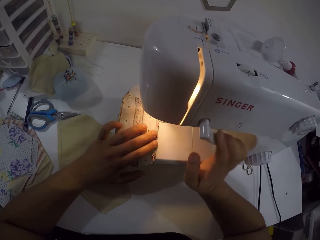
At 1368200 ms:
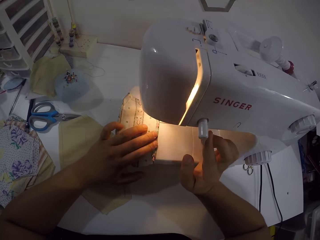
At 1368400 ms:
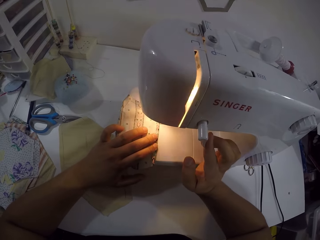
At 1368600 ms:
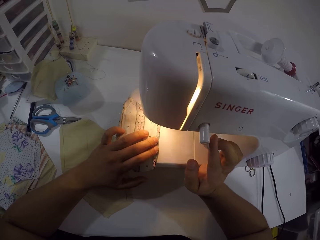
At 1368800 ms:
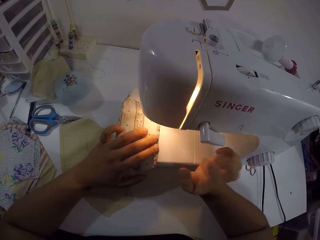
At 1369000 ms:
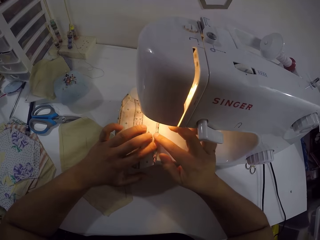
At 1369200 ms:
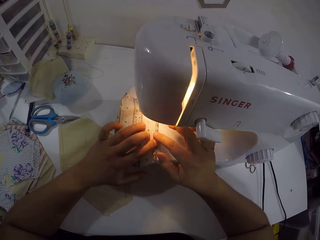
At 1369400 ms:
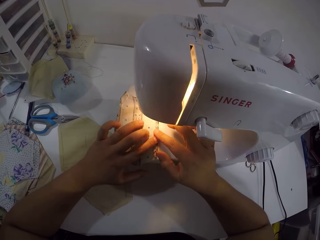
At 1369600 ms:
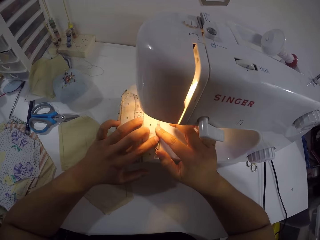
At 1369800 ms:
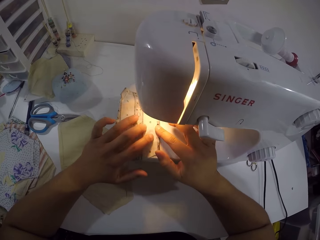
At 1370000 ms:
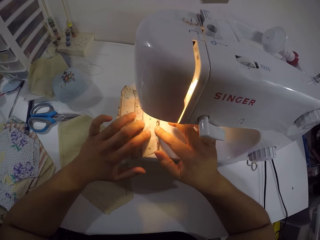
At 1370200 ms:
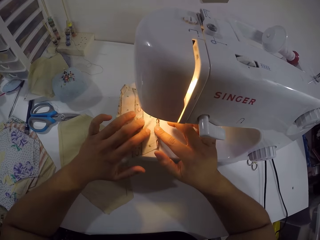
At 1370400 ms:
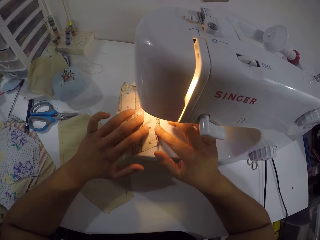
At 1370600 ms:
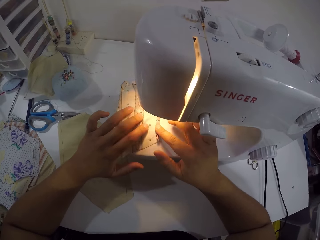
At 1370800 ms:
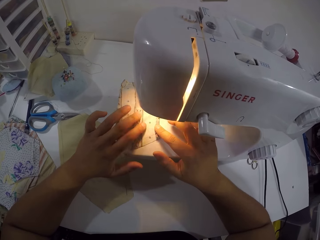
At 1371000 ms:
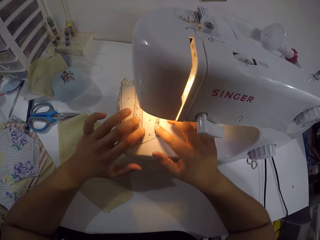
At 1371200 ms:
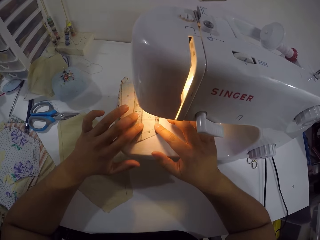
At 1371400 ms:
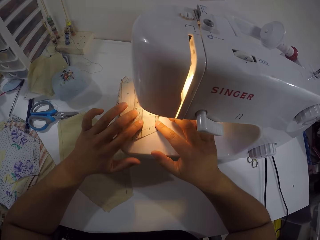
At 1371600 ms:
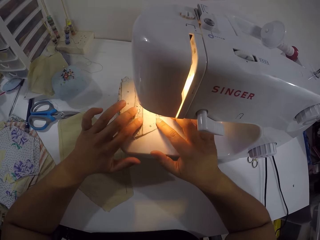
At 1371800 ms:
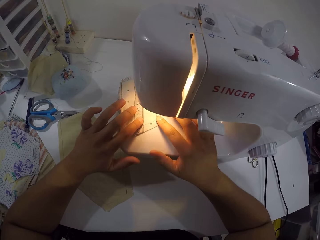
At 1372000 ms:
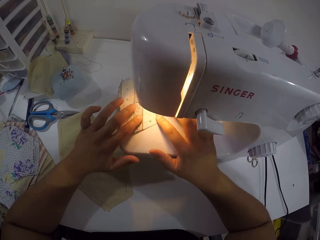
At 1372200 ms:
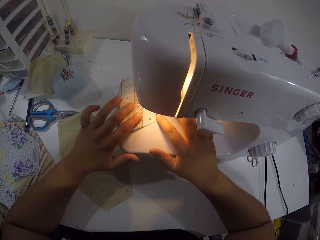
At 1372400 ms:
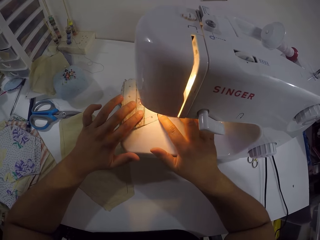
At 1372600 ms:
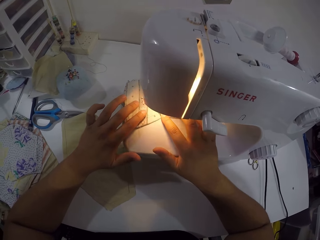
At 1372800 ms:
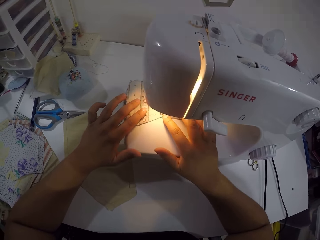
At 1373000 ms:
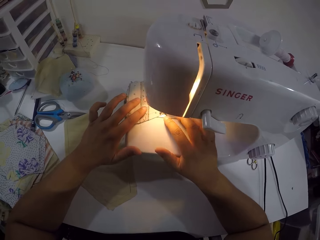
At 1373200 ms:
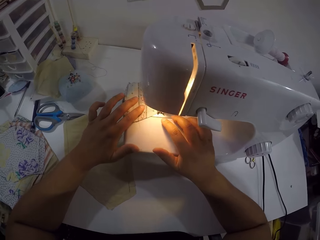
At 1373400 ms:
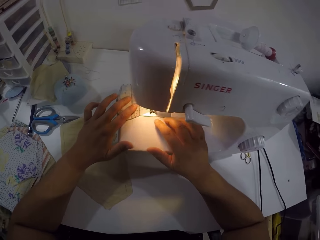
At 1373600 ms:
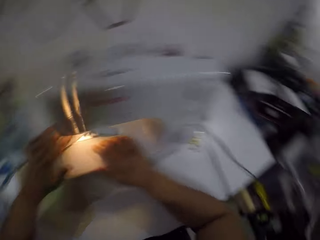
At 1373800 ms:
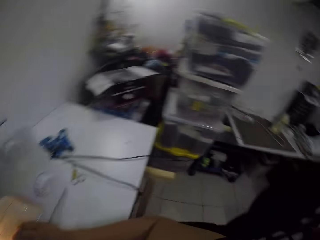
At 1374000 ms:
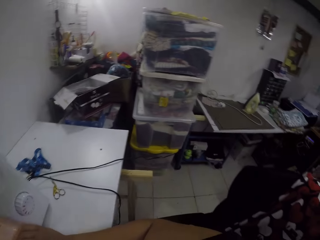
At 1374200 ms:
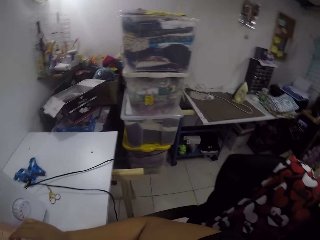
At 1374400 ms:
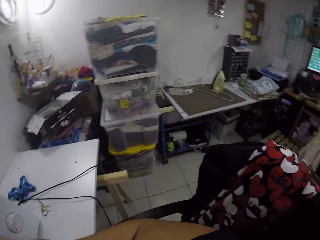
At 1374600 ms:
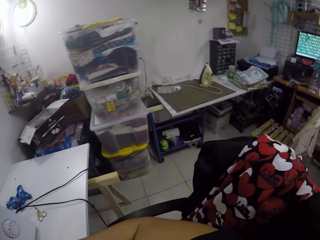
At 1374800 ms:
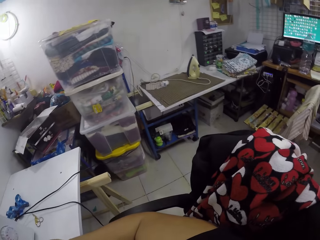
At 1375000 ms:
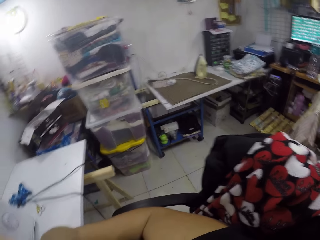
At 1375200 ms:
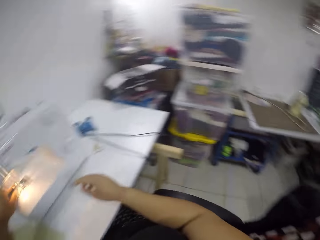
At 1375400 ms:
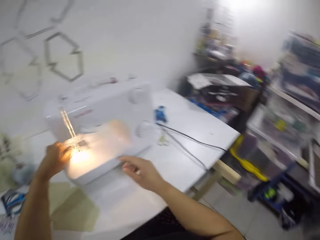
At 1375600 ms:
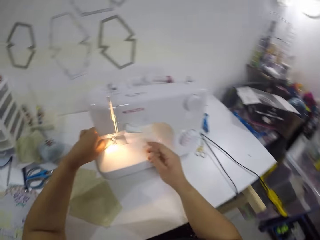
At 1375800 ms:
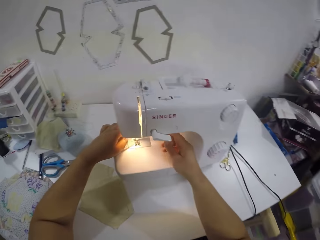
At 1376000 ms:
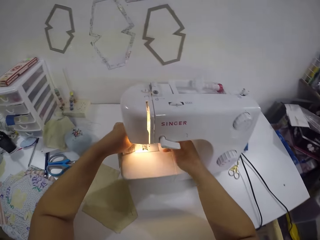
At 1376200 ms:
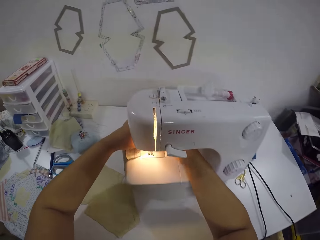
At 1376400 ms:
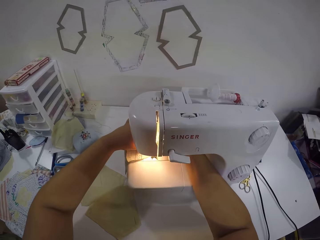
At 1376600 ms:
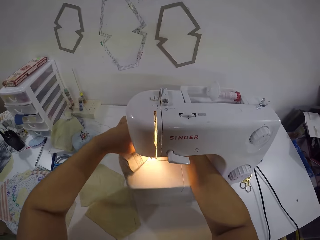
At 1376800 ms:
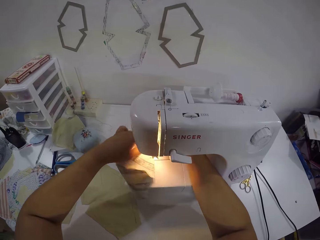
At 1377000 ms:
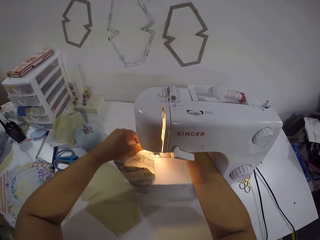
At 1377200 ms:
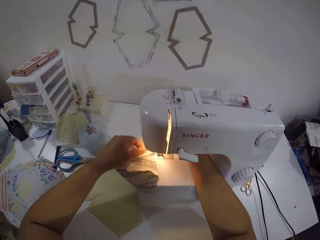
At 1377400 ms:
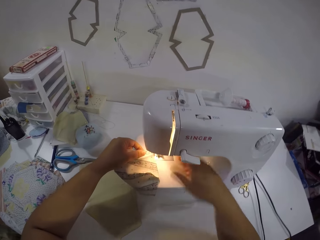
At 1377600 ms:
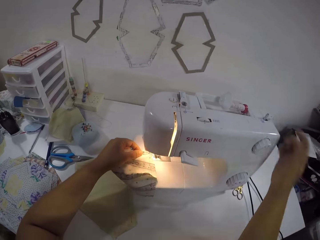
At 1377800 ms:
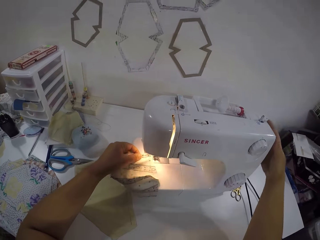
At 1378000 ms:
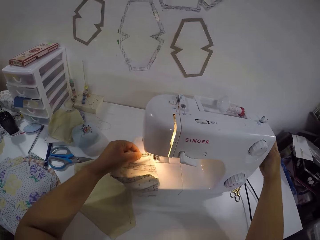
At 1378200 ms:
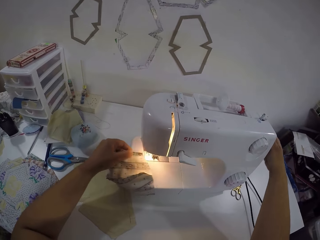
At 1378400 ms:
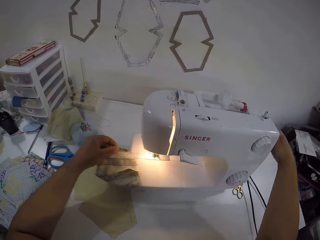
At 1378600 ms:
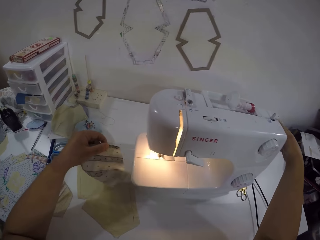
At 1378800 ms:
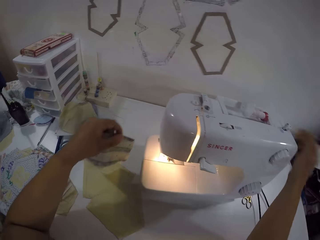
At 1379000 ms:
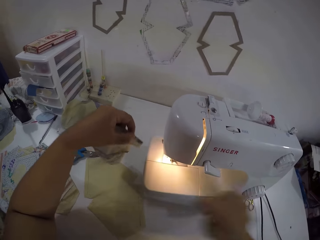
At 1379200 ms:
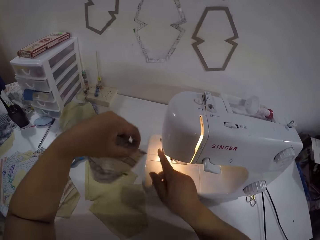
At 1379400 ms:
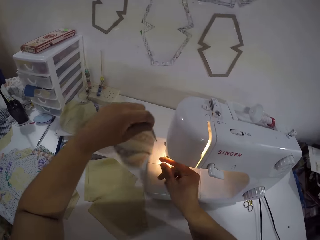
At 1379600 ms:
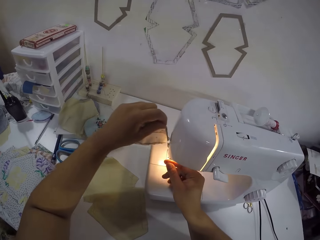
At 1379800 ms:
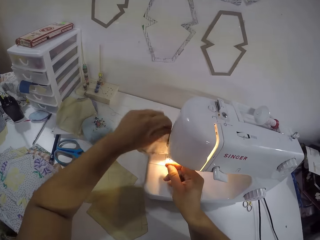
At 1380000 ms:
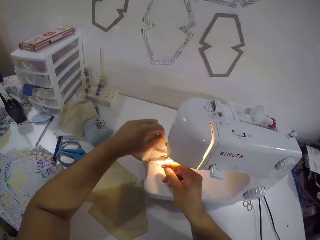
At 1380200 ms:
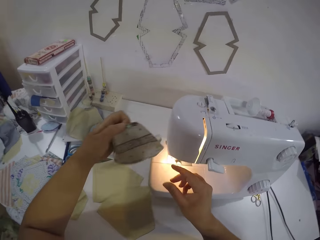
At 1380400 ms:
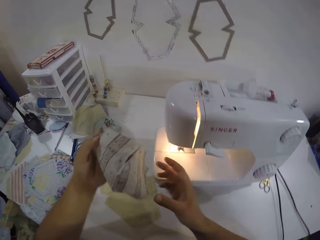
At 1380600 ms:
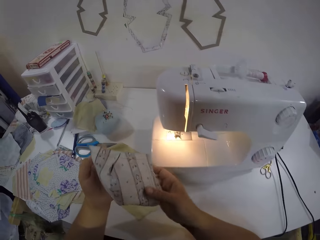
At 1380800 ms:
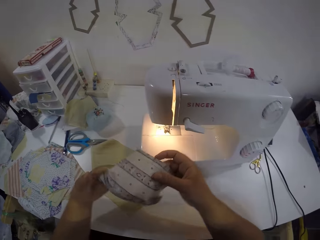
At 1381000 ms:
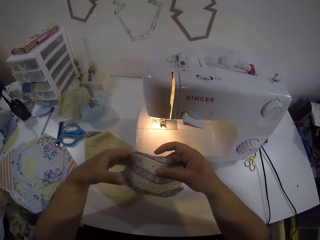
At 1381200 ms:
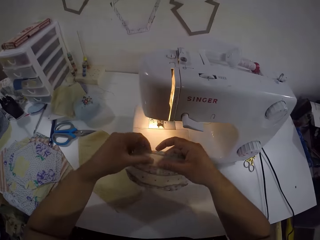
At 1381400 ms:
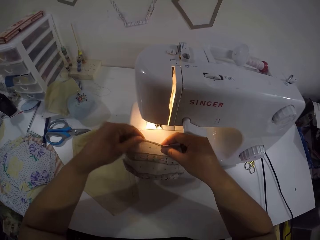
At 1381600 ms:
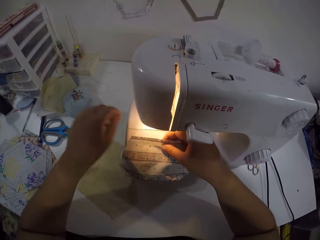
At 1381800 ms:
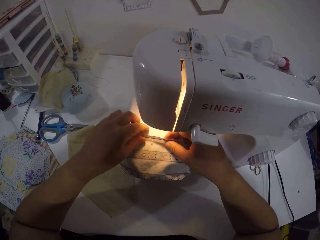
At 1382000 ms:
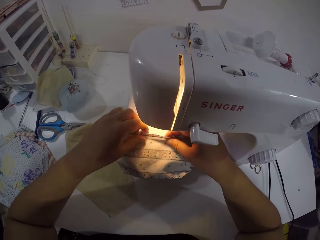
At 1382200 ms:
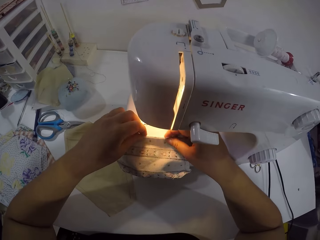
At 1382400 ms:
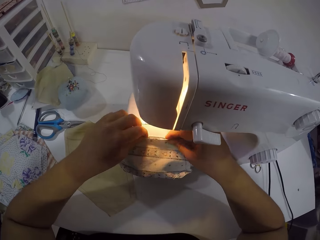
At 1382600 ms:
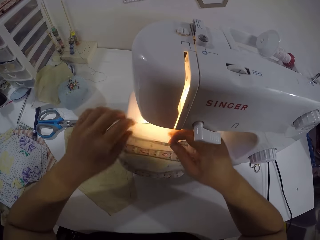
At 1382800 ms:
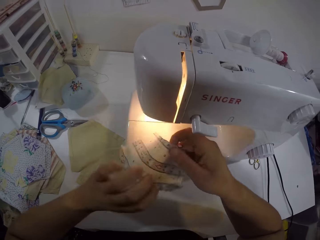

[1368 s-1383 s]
The camera wearer turns the reverse lever of the sewing machine with her right hand. She sews the fabric with the sewing machine with both hands. She looks around the room. She operates the presser lifter of the sewing machine with her right hand. She picks the piece of cloth. She drags the thread out of the sewing machine with her left hand. She holds the fabric with her left hand. She turns the pulley of the sewing machine with her right hand. She touches the sewing machine. She holds the thread with her right index finger. She cuts the thread attached to the fabric on the sewing machine with both hands. She looks at the piece of cloth. She places the fabric on the bed of the sewing machine with both hands.

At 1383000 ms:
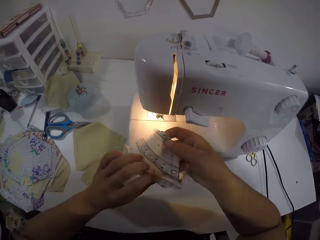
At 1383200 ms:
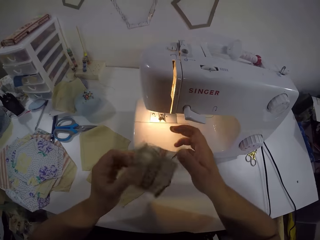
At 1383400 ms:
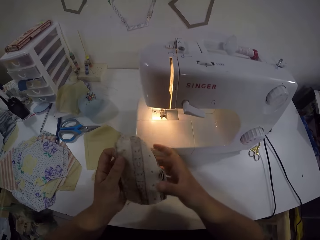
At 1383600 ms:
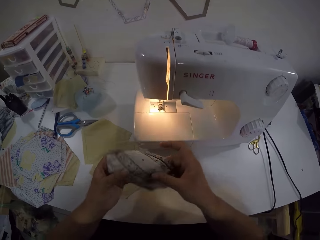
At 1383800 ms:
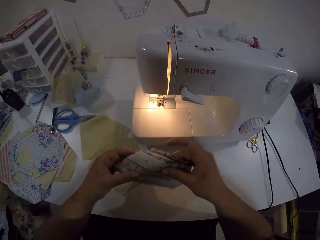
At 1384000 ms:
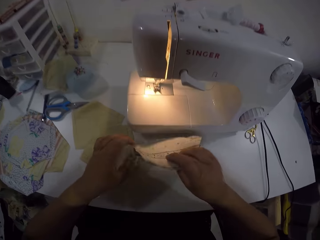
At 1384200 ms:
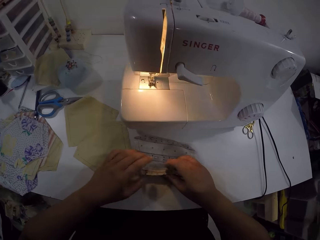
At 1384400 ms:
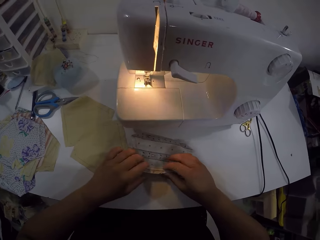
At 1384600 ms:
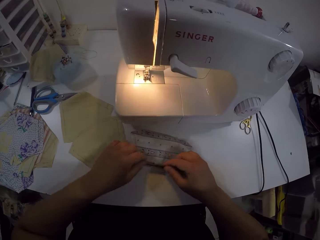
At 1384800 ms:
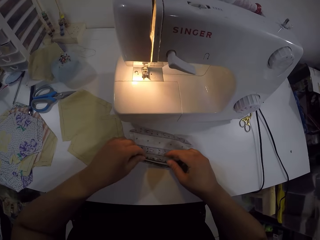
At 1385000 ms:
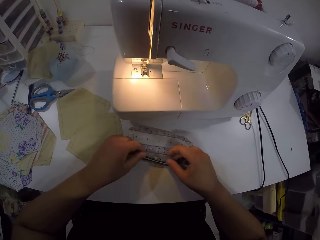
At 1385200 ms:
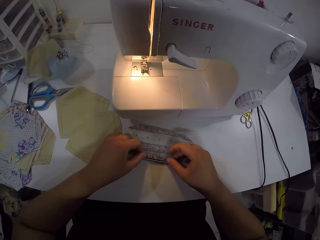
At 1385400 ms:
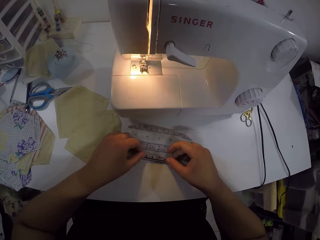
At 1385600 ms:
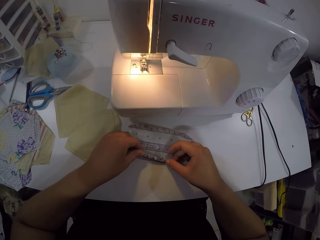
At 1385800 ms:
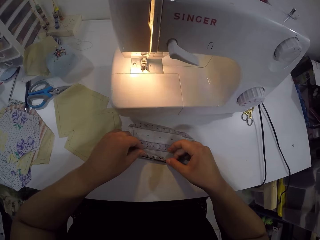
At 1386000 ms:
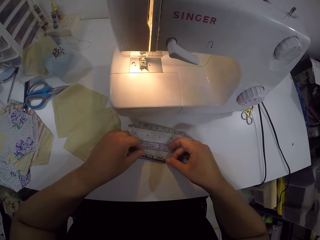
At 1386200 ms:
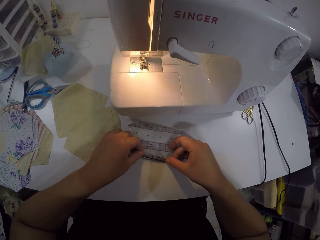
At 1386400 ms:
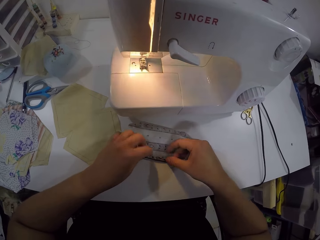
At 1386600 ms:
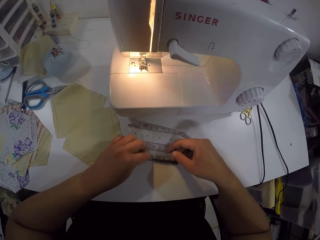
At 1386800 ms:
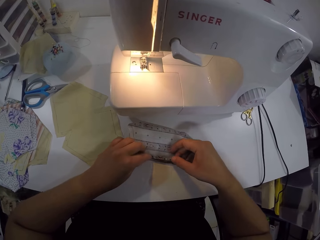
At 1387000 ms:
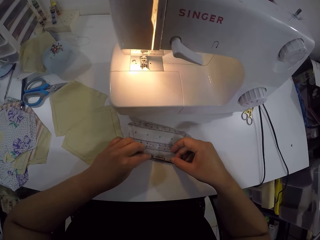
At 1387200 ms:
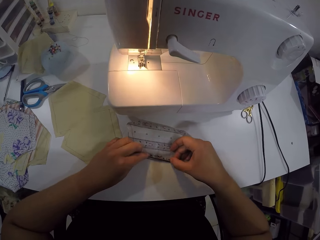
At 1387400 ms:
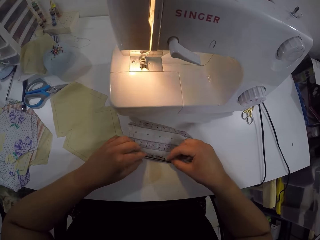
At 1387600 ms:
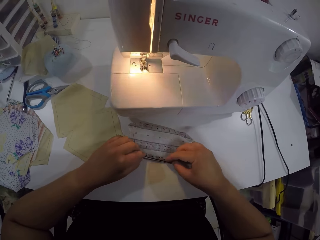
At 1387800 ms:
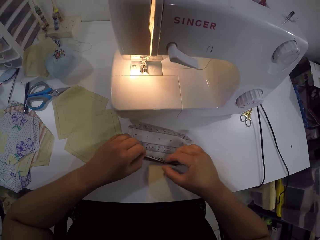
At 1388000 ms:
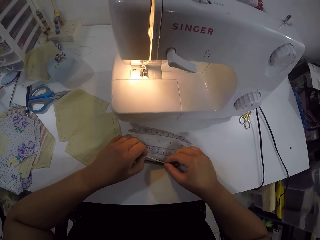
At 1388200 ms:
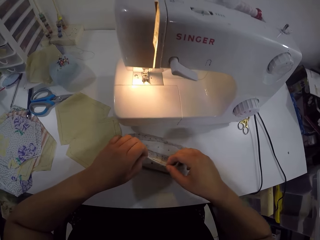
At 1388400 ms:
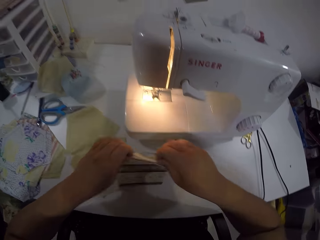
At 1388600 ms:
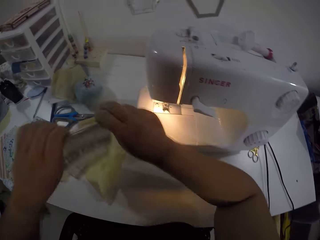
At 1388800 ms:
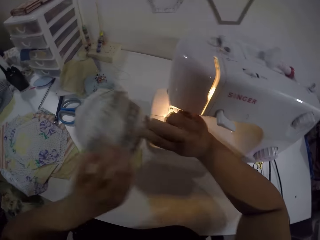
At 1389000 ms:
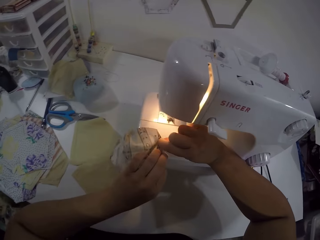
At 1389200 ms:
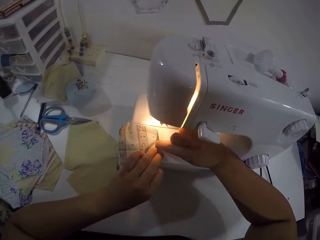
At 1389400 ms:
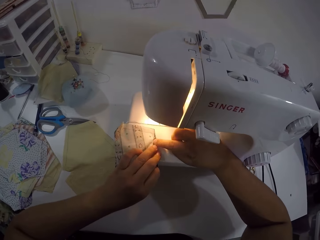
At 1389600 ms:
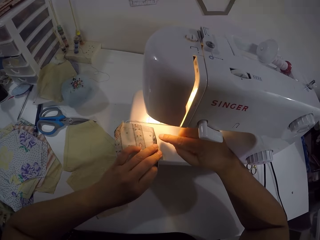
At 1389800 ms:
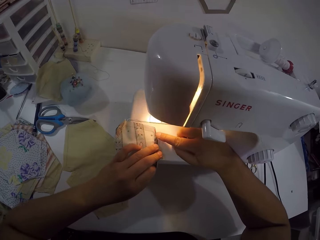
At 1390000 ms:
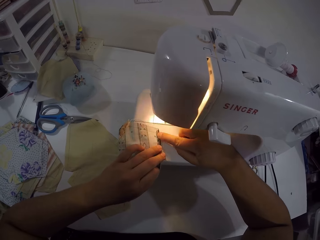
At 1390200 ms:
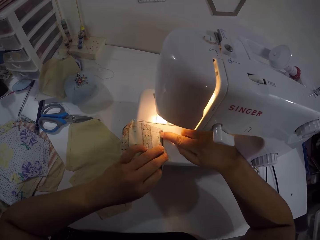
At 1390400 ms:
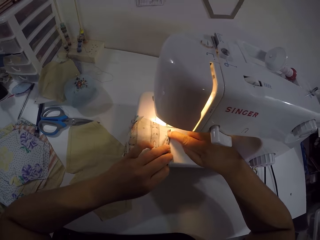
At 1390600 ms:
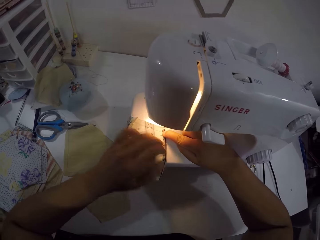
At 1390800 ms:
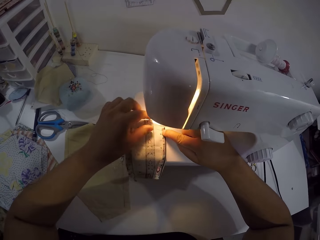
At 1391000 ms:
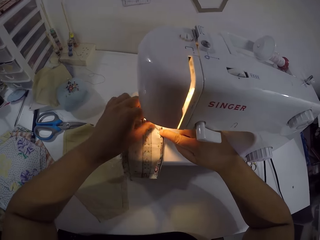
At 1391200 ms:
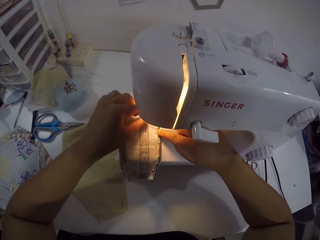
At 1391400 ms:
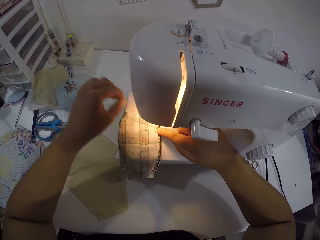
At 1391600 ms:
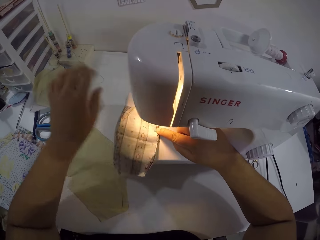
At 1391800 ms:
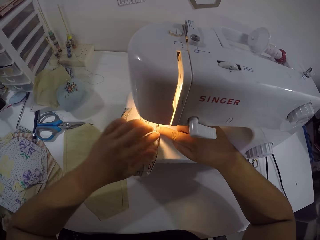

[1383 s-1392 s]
The camera wearer folds the piece of cloth. She picks up the fabric on the bed of the sewing machine with both hands. She puts the fabric on a table with both hands. She turns the piece of cloth. She folds one end of the fabric on the table with both hands. She lifts the fabric from the table with both hands. She places the fabric on the bed of the sewing machine with both hands. She arranges the fabric on the bed of the sewing machine with both hands. She moves the thread on the sewing machine to the left with her left hand.
